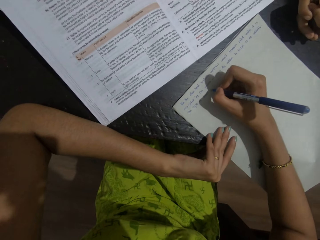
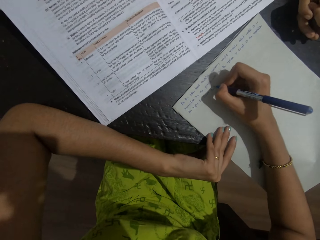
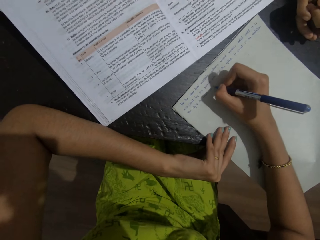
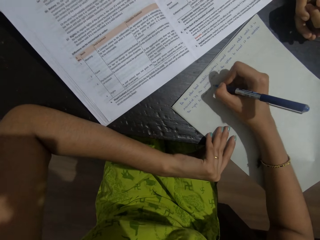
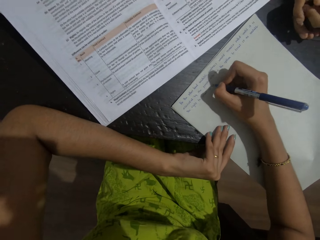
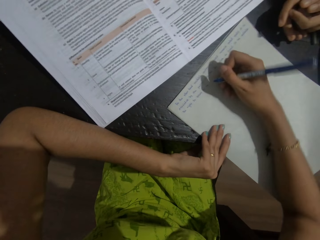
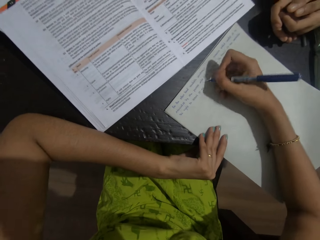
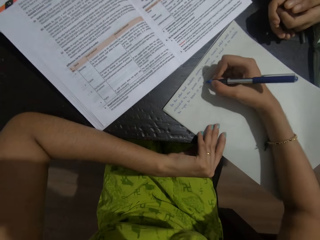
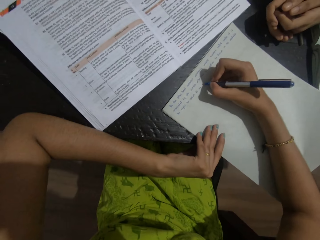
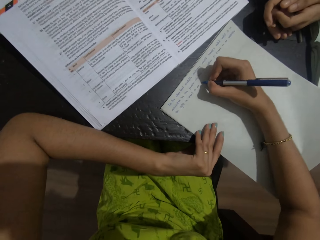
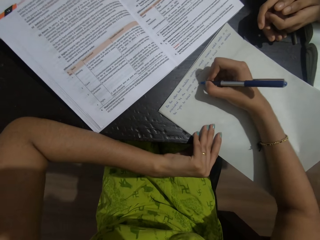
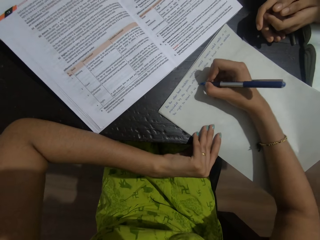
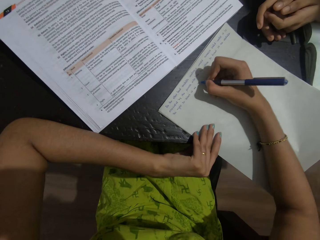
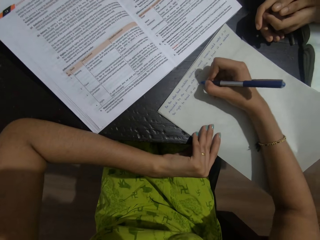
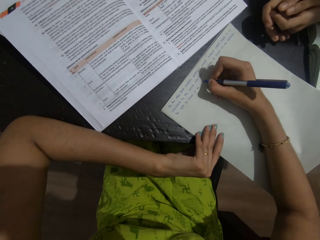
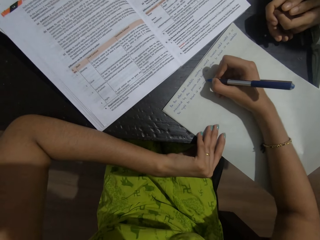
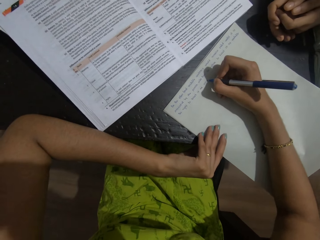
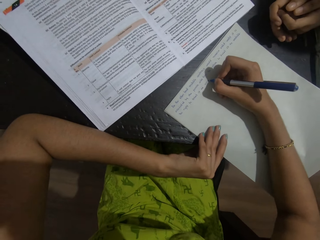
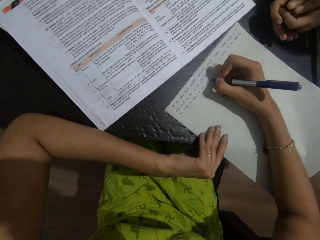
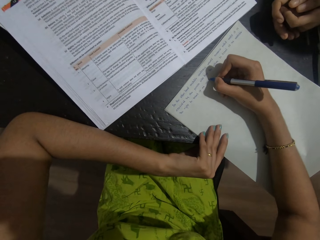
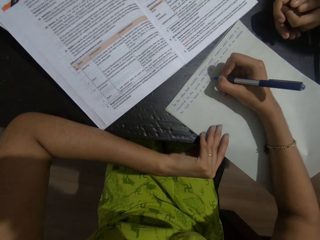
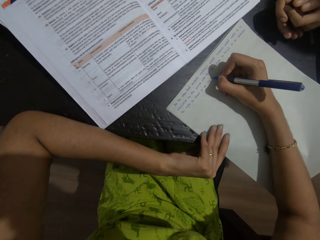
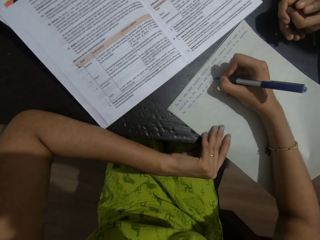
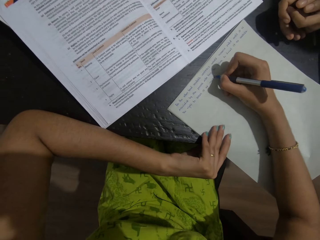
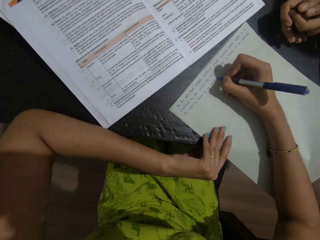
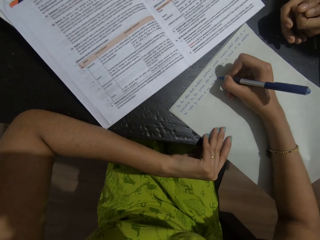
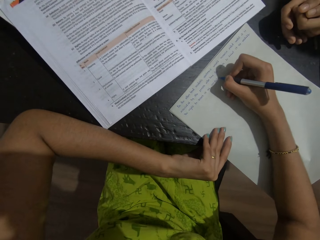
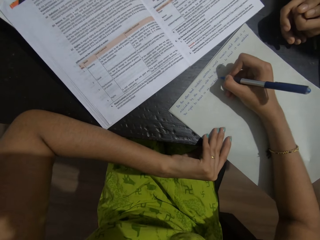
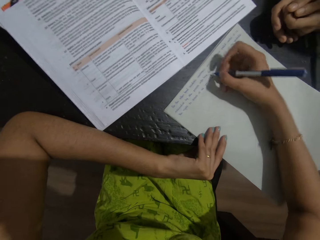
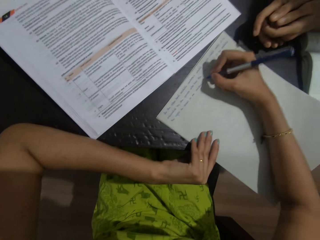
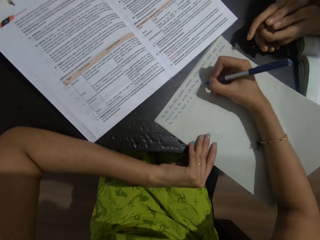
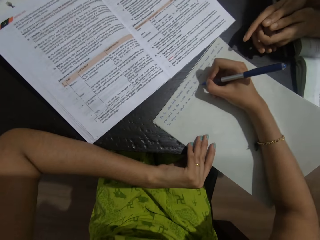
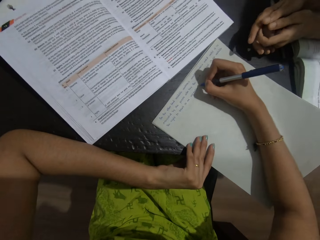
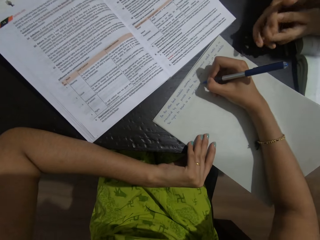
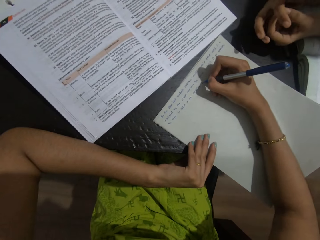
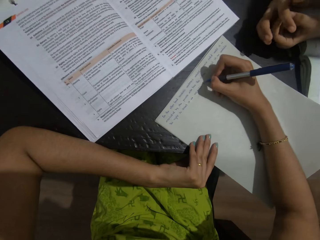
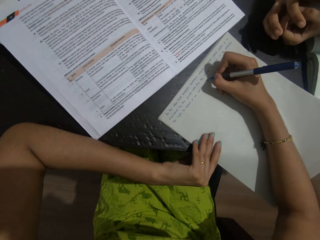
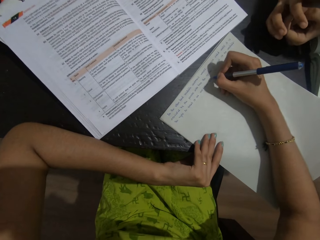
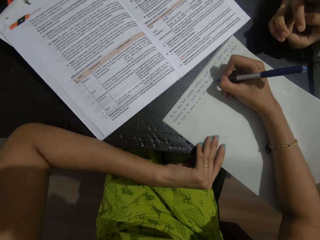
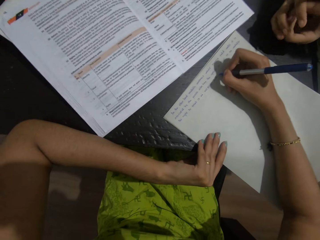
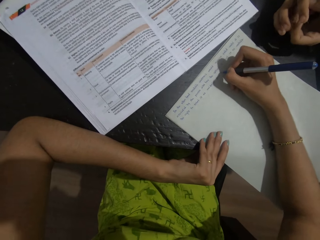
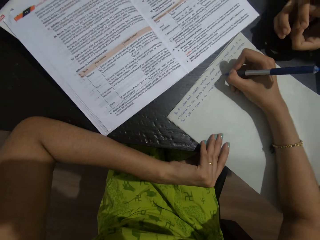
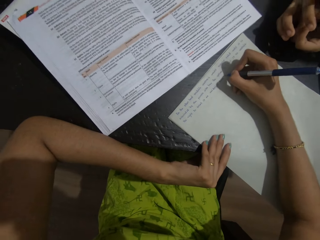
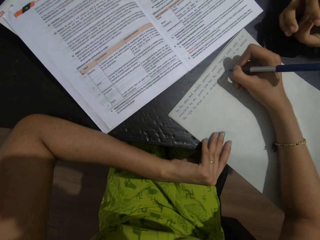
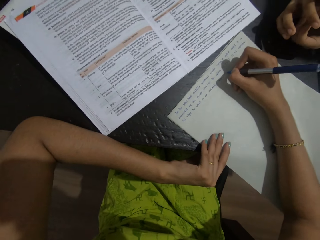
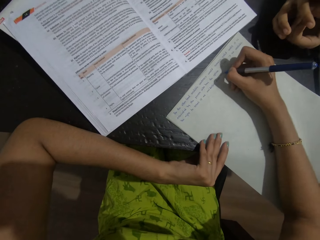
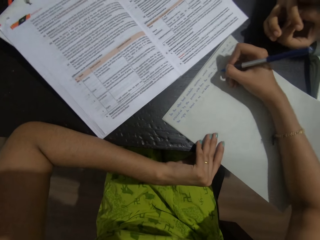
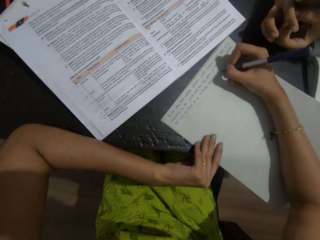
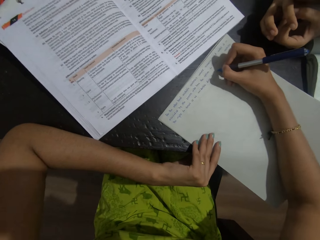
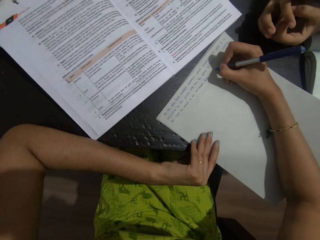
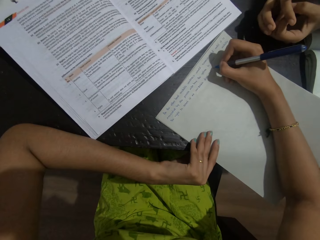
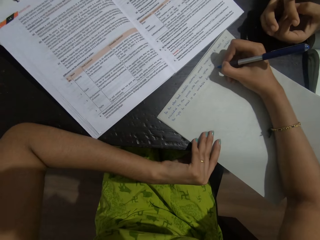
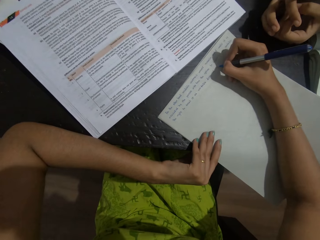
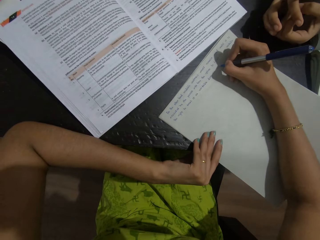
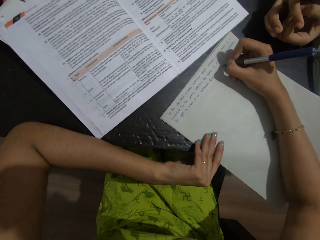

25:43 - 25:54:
A person talks to the camera wearer. Another person talks to the camera wearer.

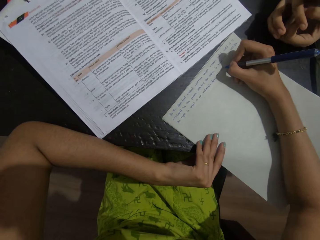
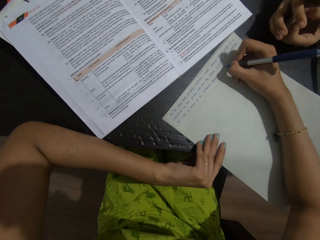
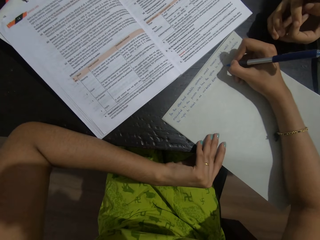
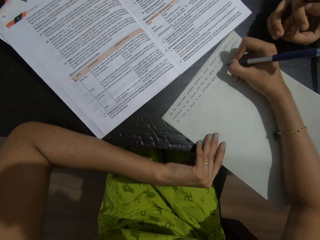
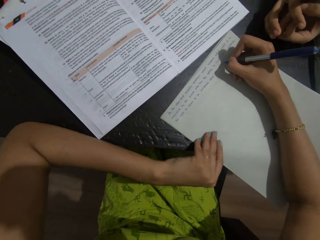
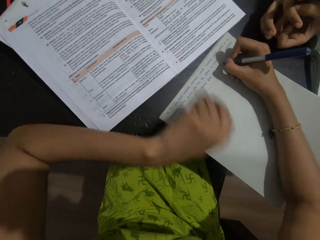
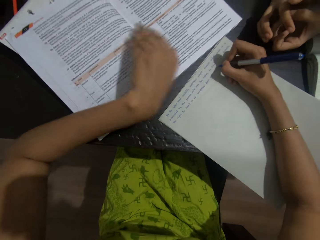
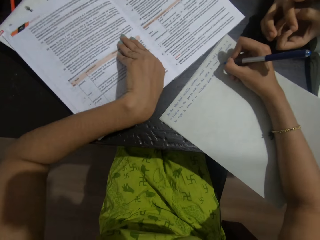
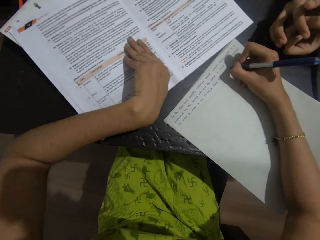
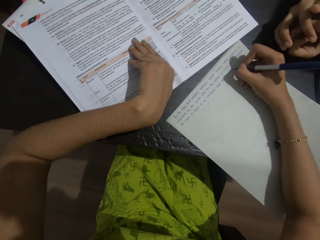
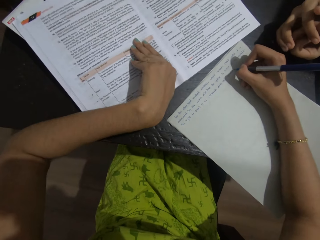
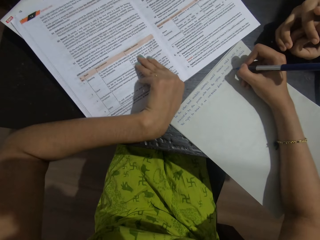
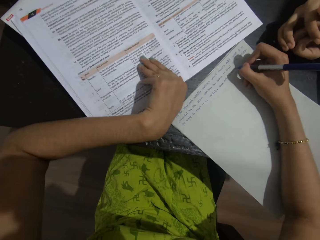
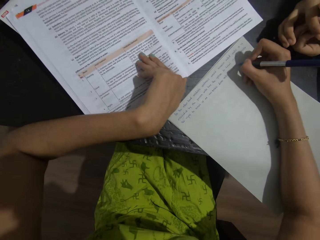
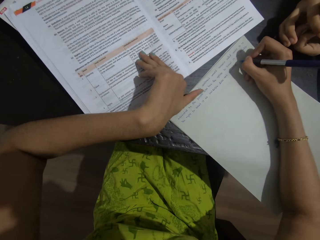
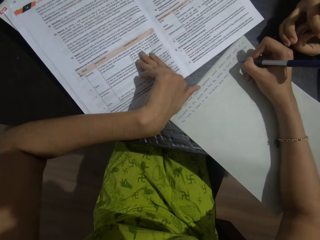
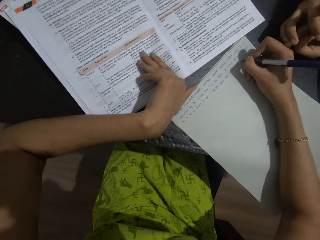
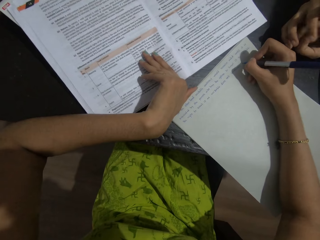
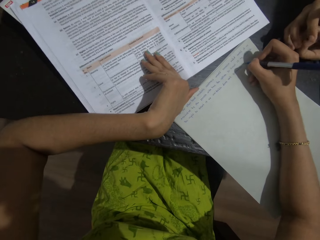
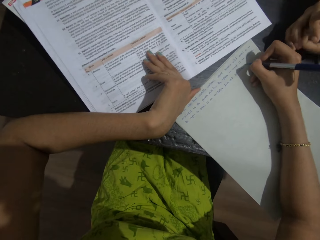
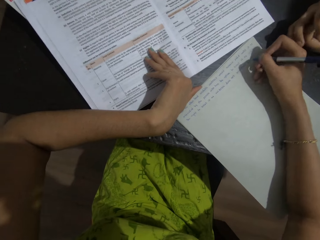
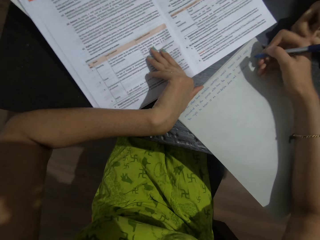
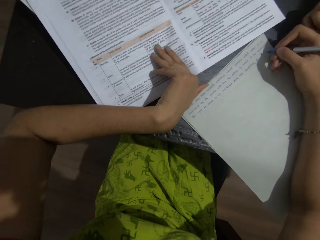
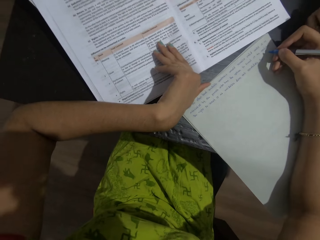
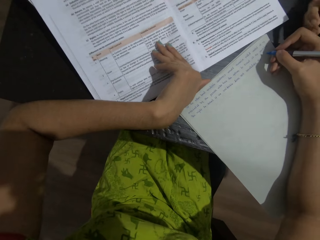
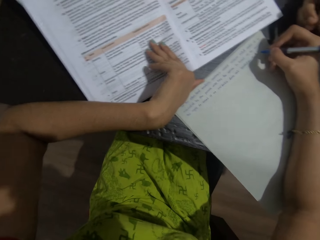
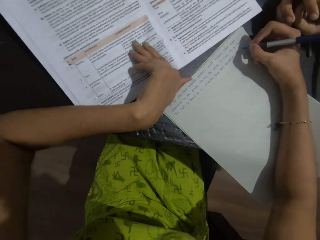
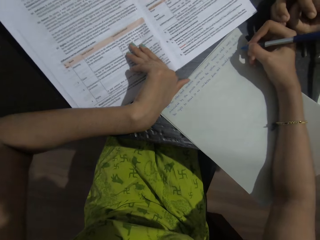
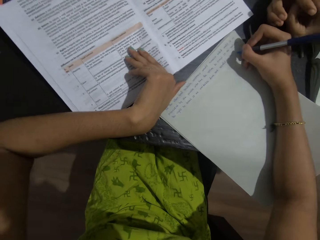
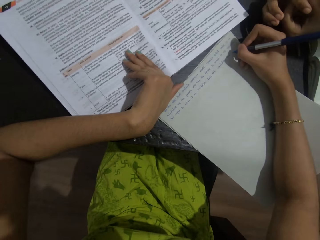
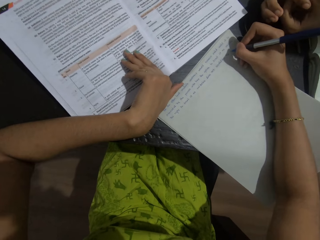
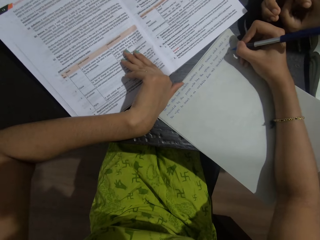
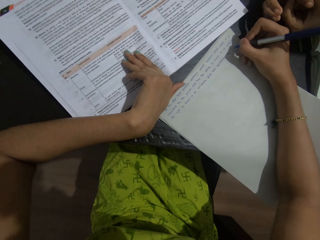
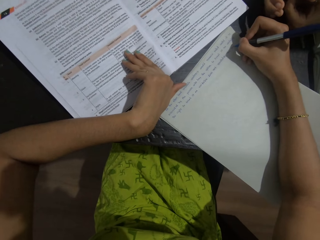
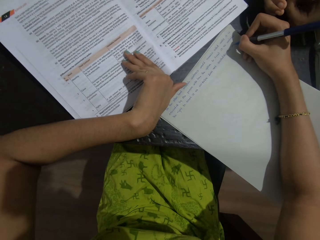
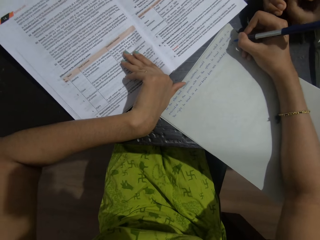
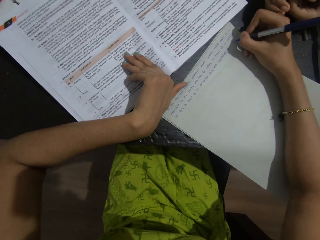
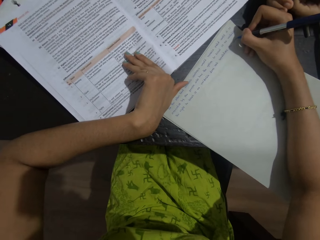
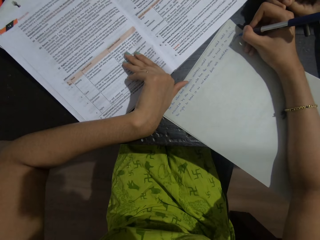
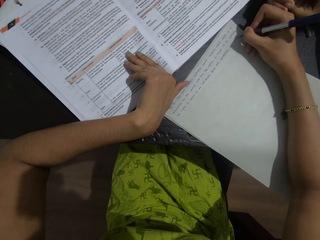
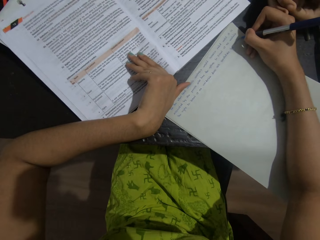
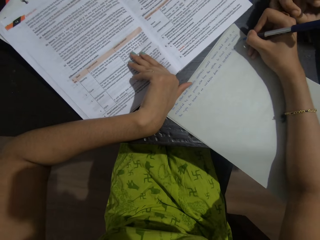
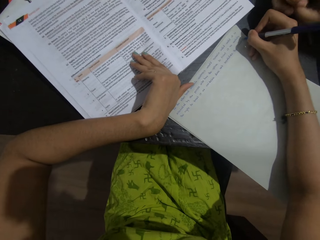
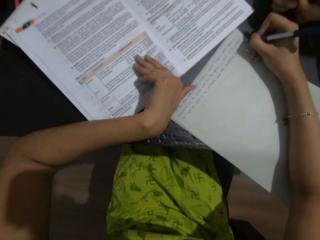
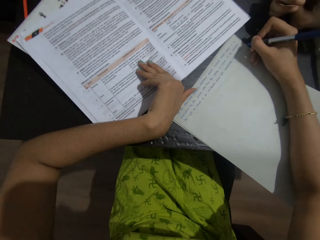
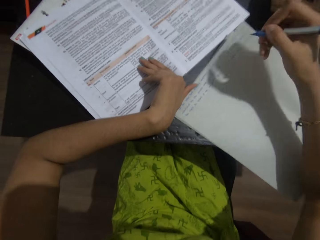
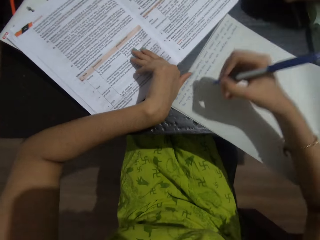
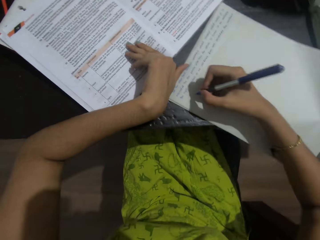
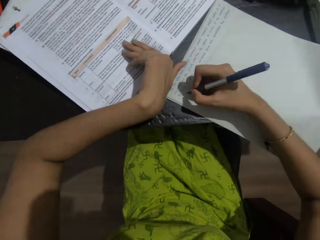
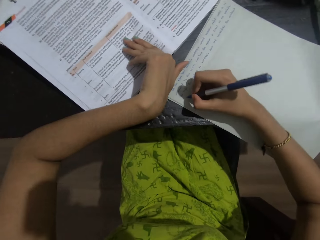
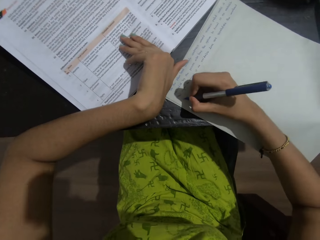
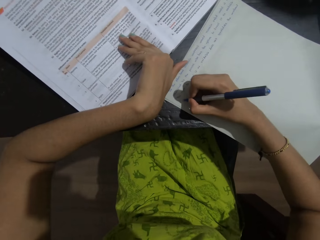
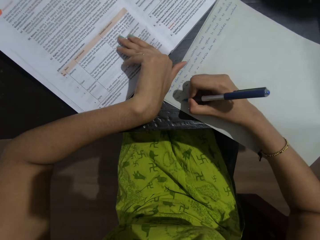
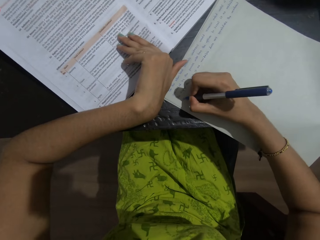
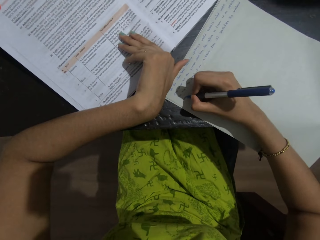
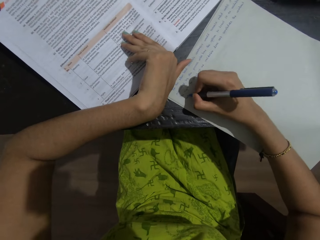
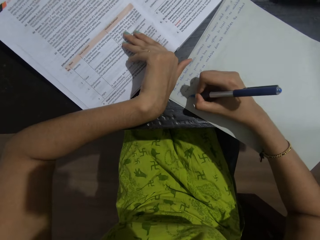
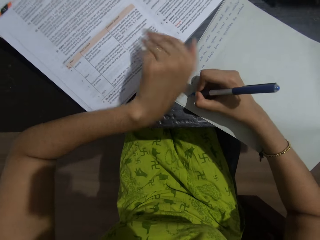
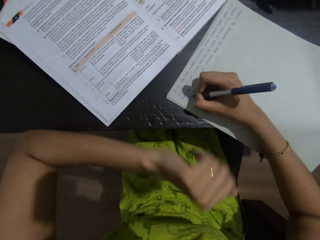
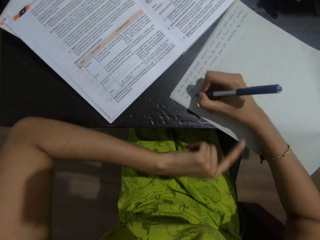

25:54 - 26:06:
The camera wearer touches a textbook. They hold a book.
